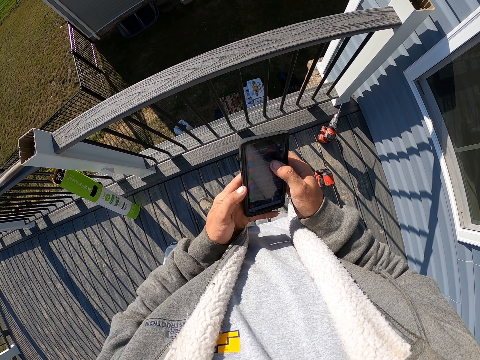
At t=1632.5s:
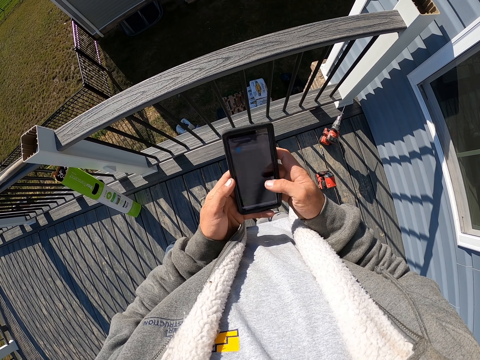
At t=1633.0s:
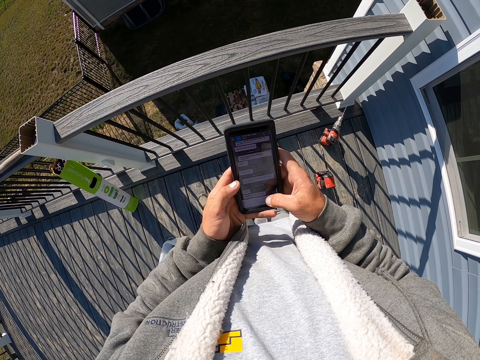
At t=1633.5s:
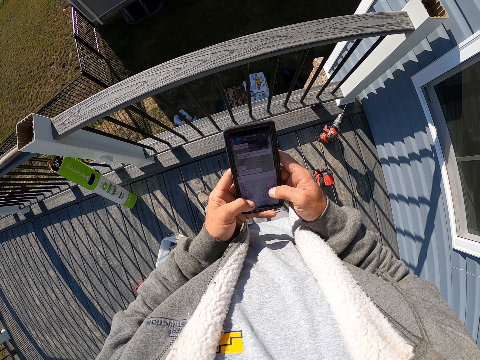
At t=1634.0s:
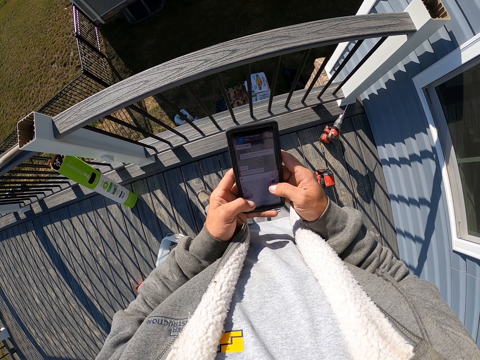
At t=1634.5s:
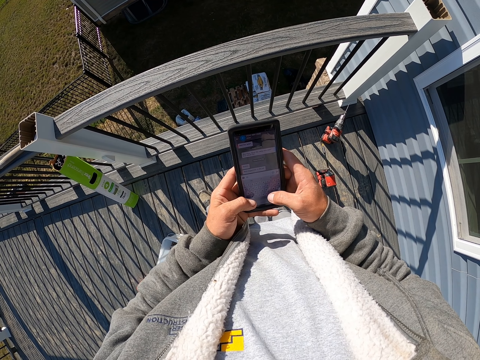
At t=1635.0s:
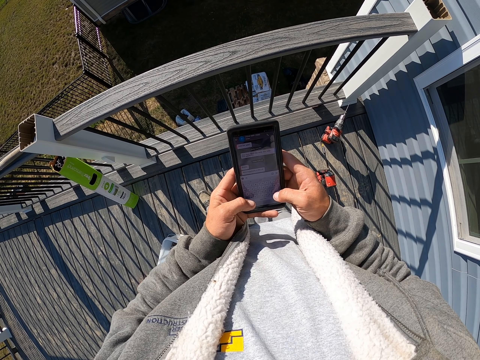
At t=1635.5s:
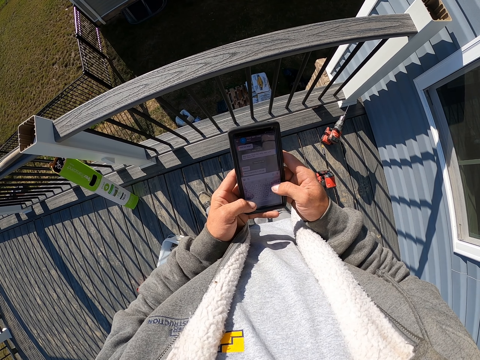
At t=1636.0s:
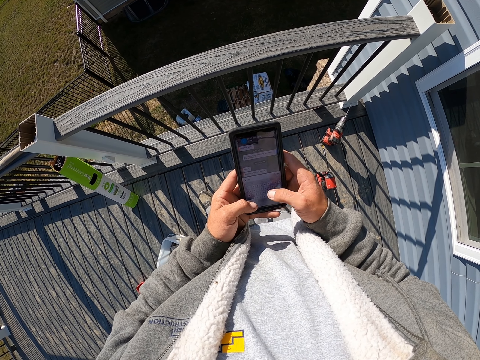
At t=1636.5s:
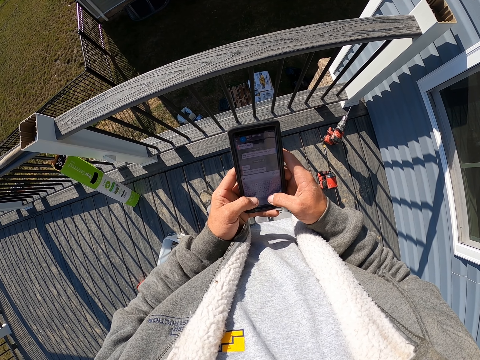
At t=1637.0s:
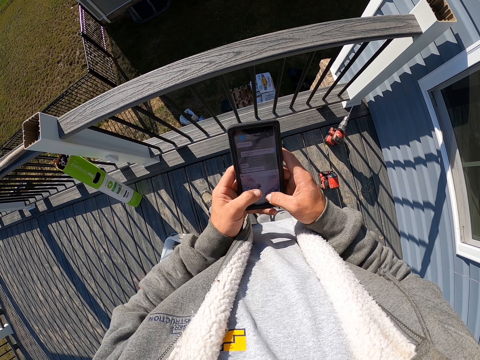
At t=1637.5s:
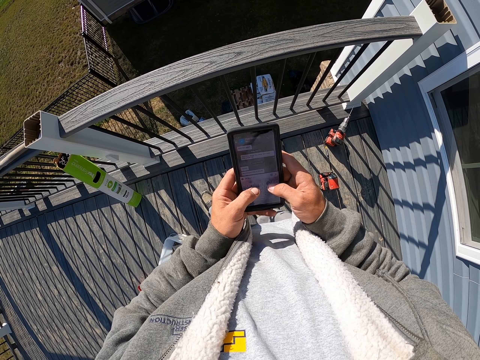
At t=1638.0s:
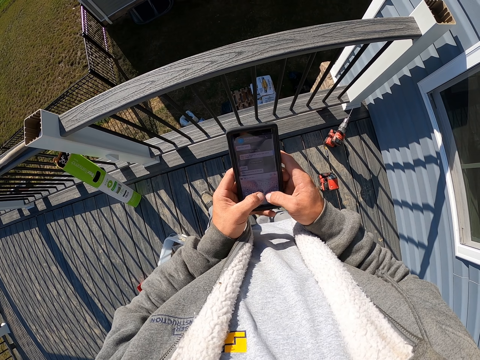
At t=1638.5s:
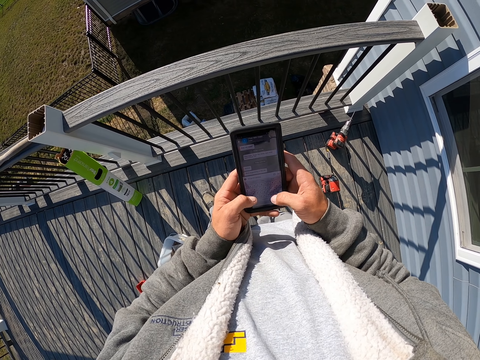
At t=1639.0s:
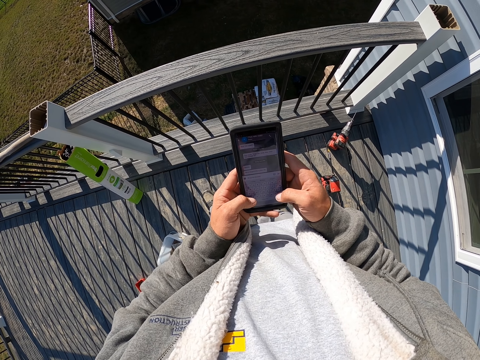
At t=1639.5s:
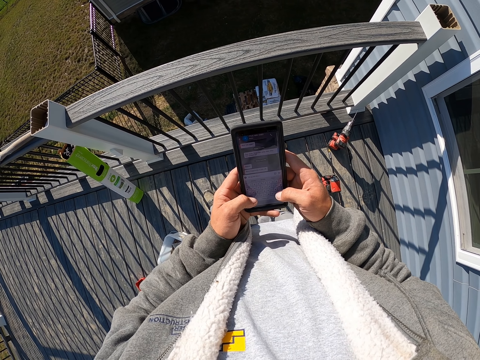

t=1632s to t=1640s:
The camera wearer types on the phone.

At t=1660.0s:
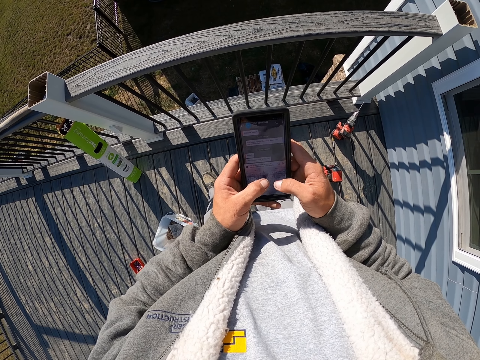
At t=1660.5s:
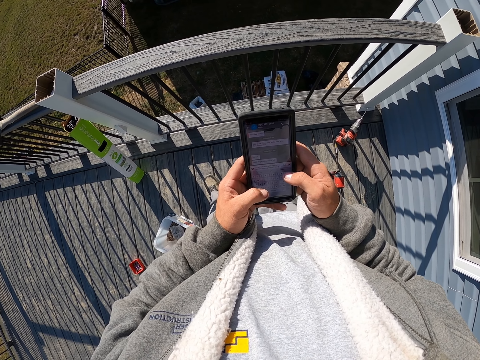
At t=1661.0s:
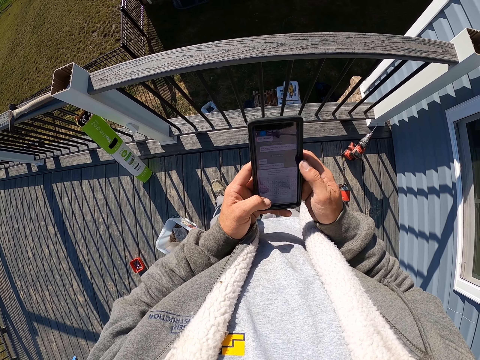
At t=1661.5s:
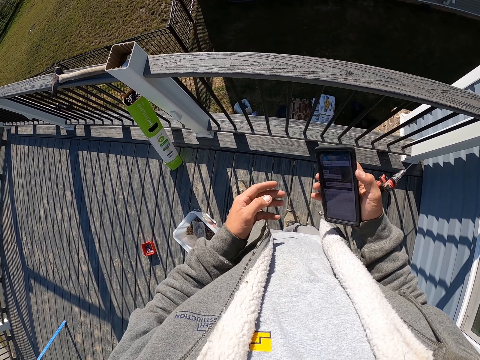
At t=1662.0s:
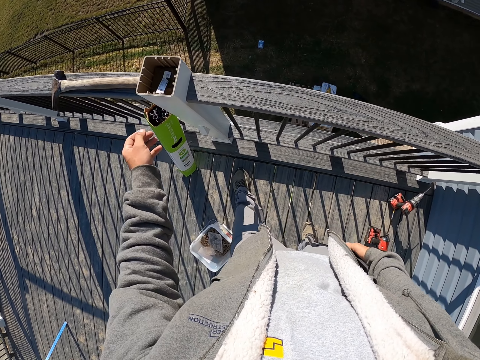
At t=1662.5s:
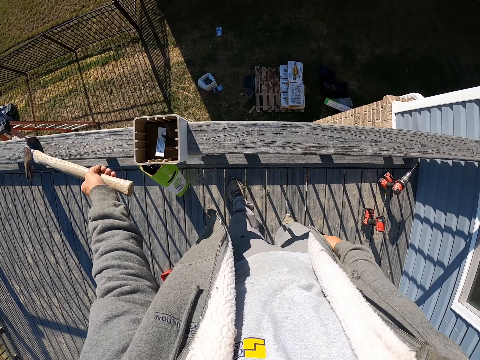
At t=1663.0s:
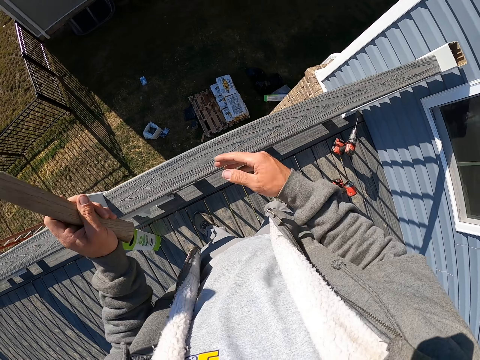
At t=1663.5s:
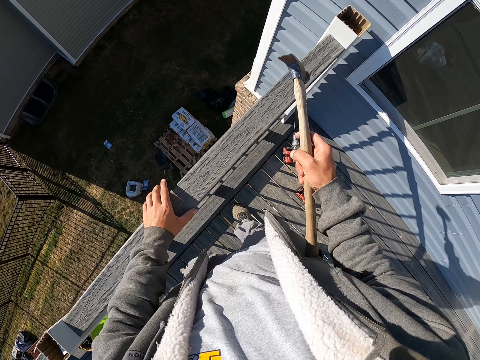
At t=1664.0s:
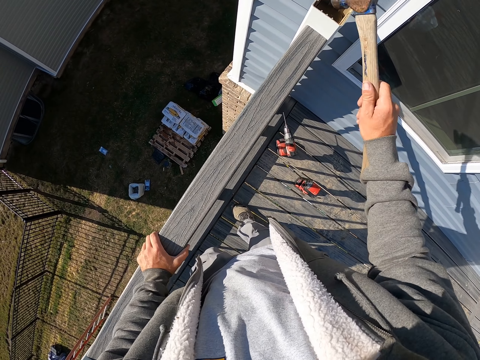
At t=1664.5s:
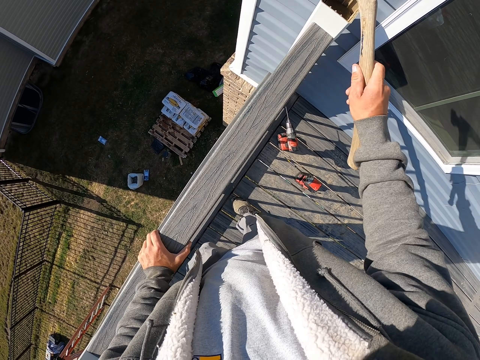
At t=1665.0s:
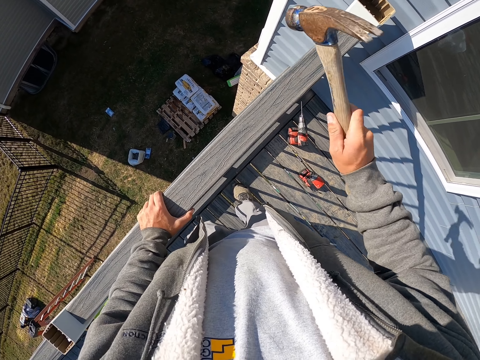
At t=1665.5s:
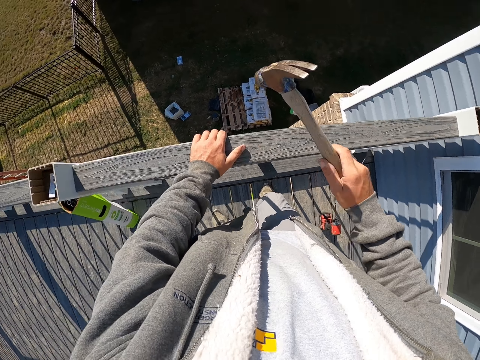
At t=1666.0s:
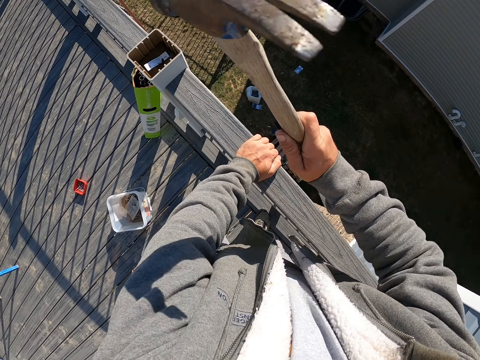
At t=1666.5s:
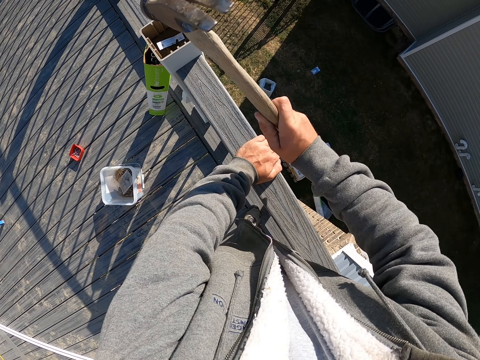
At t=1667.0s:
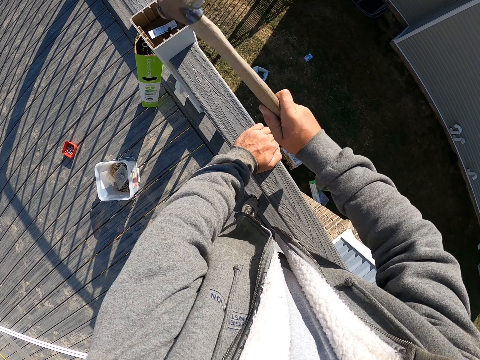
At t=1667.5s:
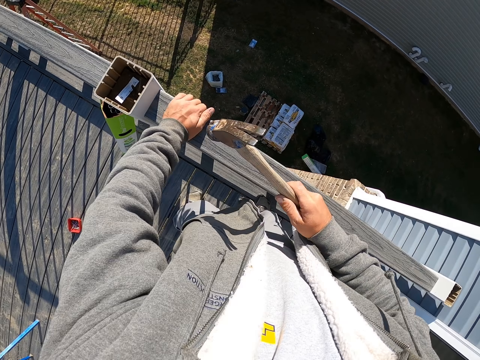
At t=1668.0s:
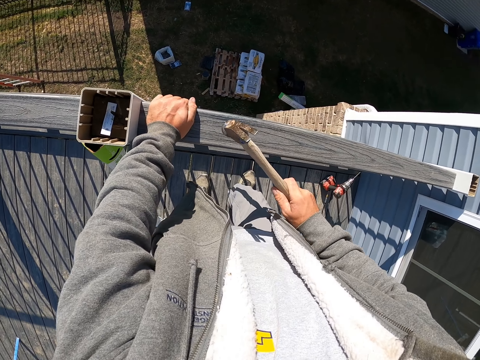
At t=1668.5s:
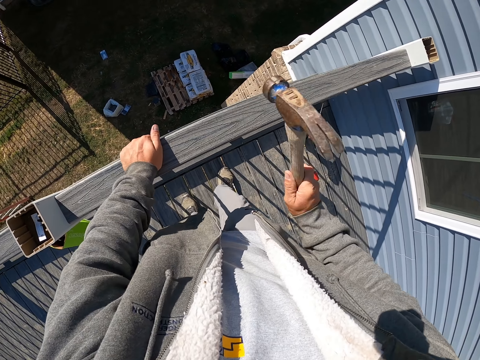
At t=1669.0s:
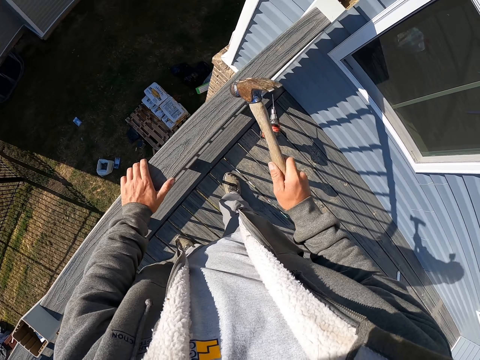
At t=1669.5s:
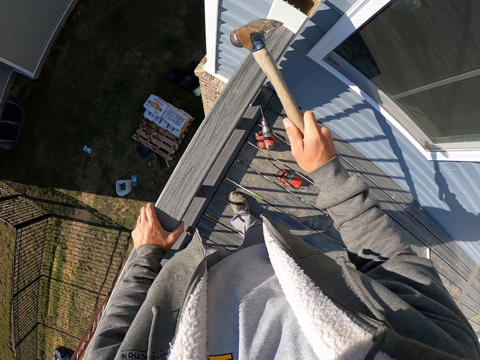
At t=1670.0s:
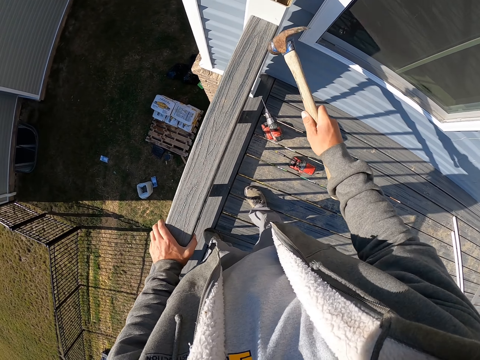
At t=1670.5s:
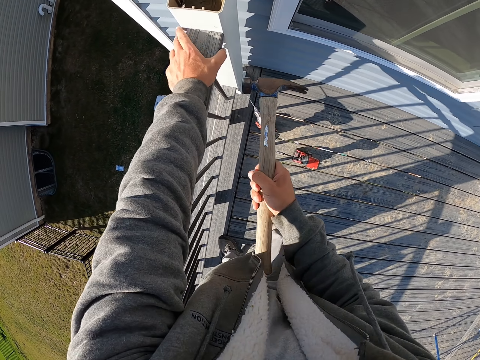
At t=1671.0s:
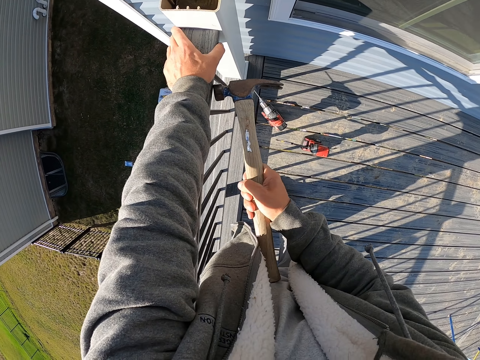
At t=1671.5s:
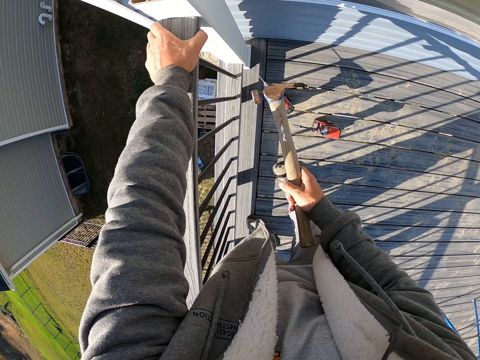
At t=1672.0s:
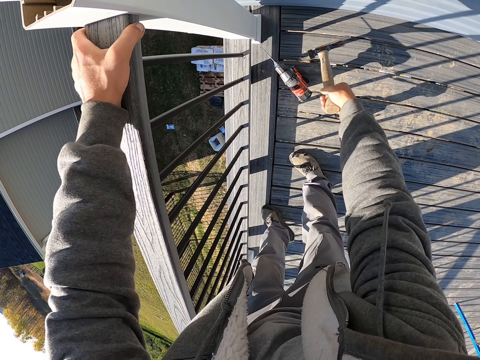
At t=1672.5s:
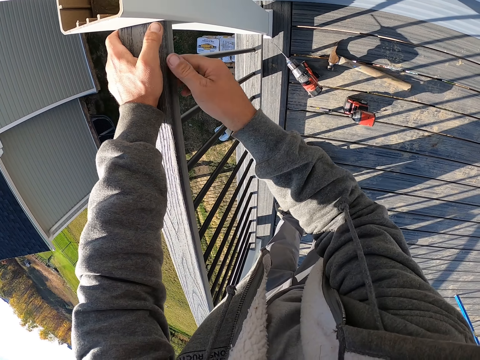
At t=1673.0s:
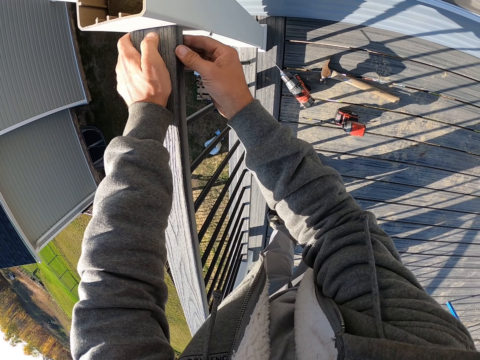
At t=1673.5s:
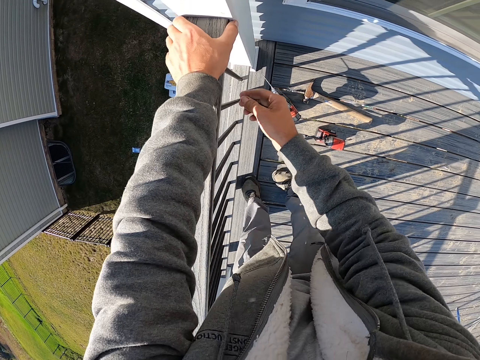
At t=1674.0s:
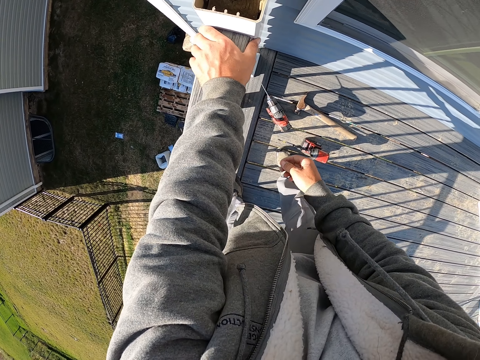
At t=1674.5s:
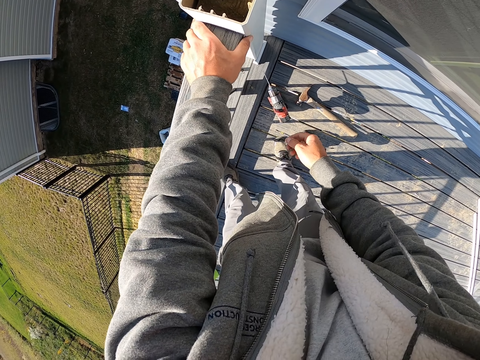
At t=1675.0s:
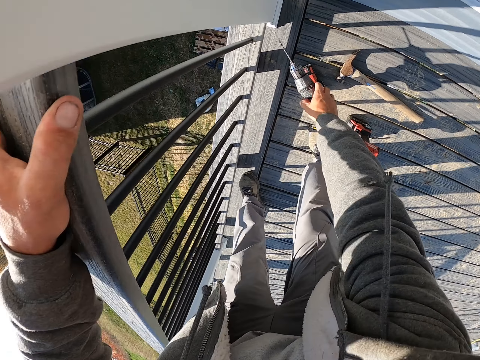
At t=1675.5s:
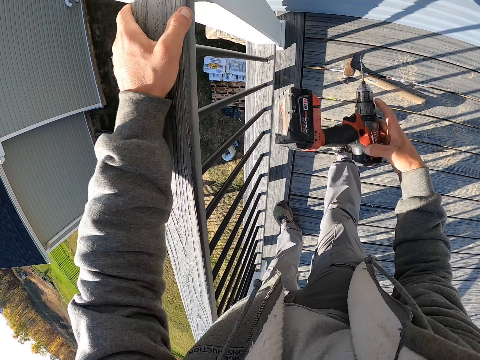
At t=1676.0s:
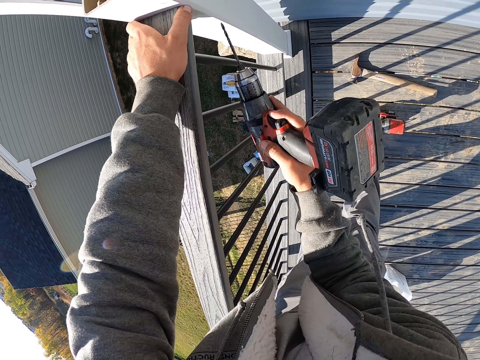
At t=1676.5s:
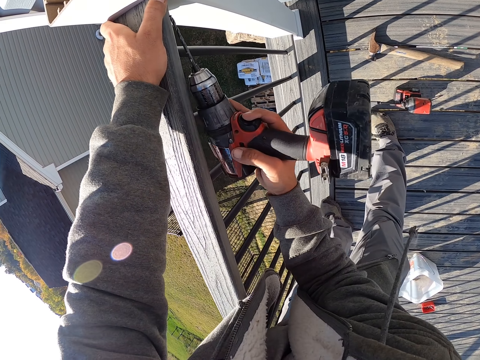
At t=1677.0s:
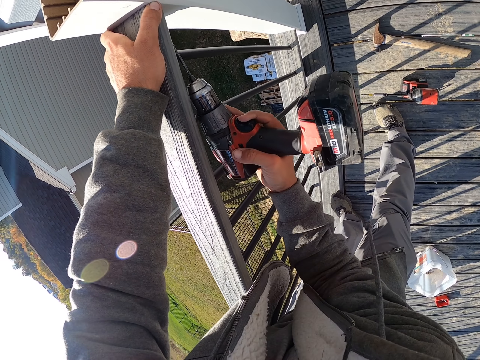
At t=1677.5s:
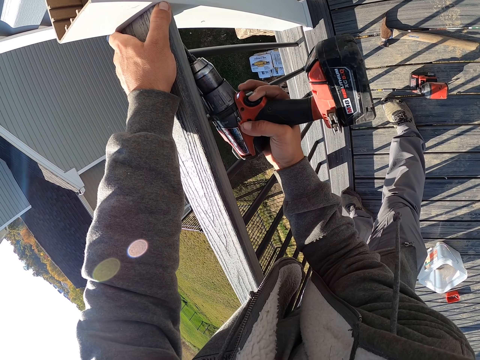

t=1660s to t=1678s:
The camera wearer puts the phone in the pocket. They pick up the hammer from the rail. They hit the rail with the hammer. They place the hammer on the floor. They pick up the drill from the floor. They drill a hole on the wood.
